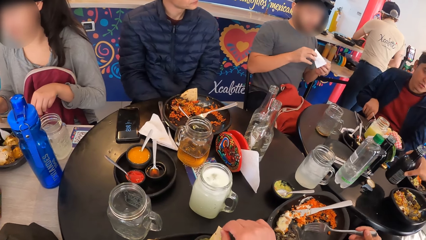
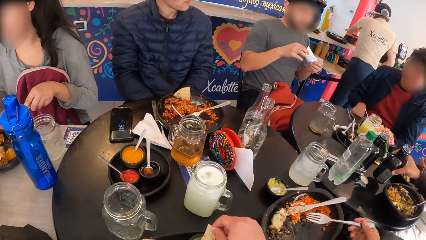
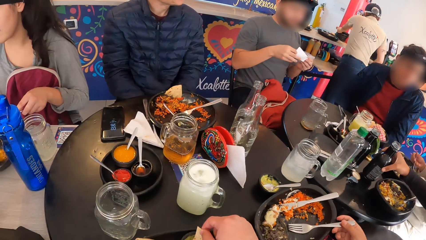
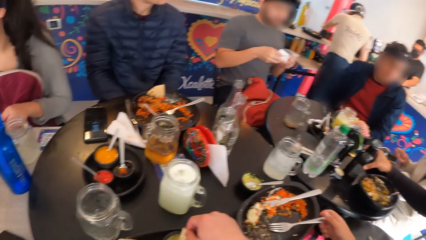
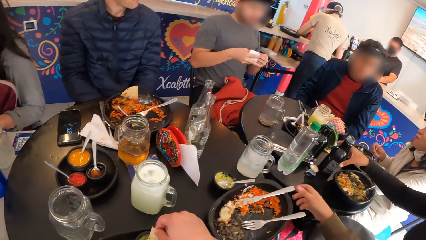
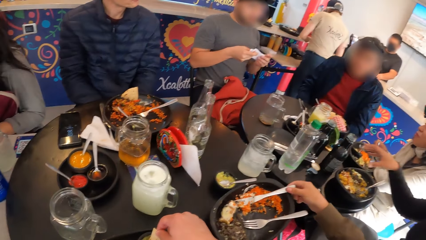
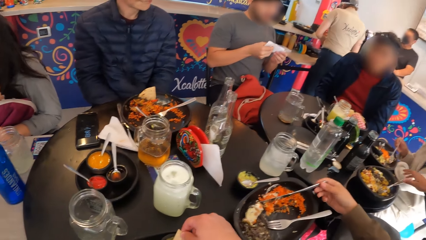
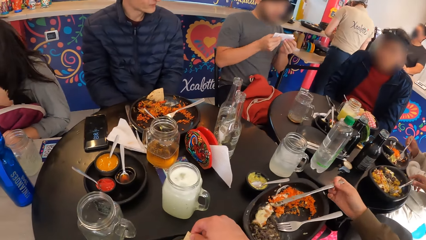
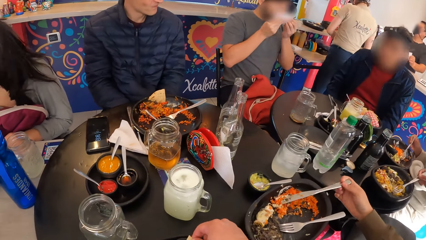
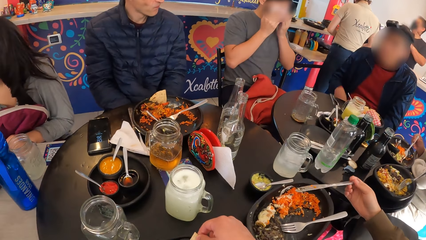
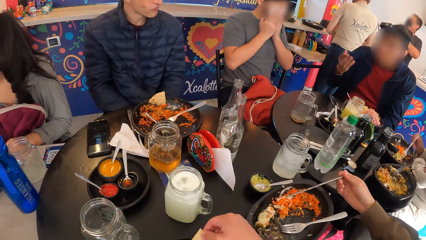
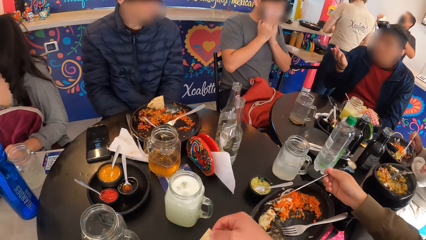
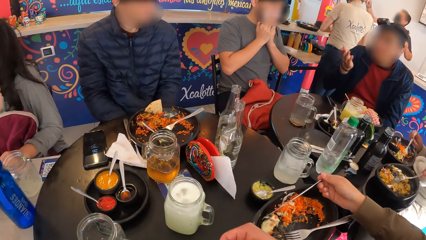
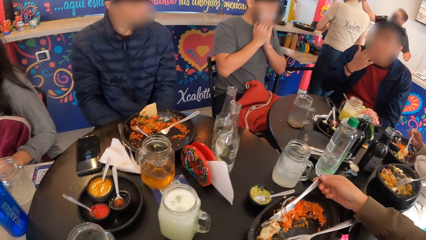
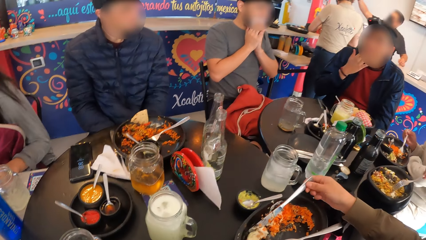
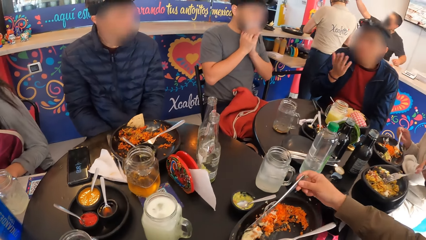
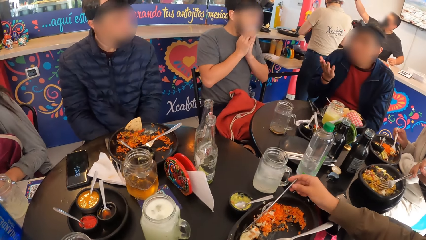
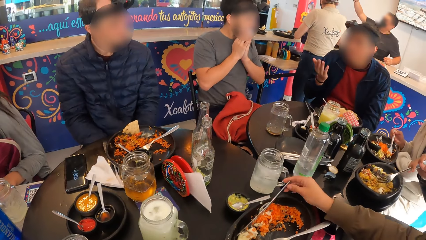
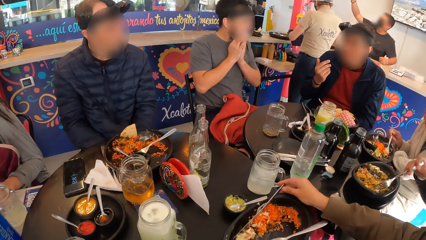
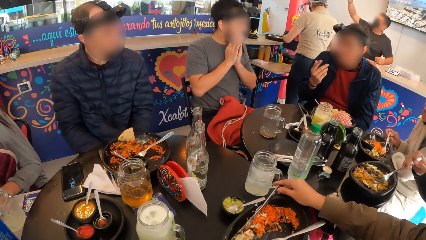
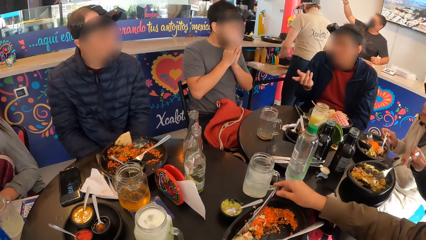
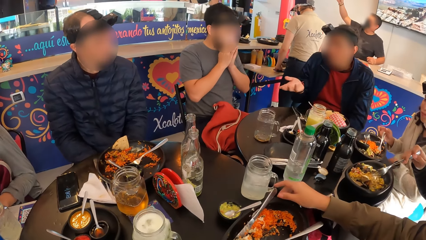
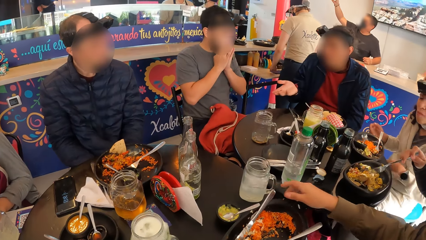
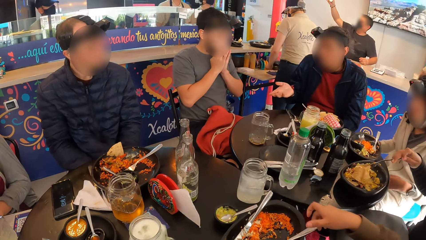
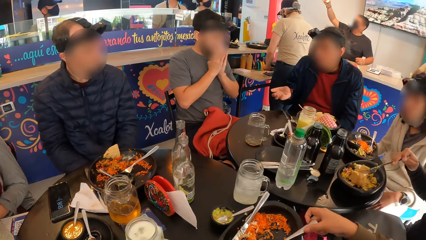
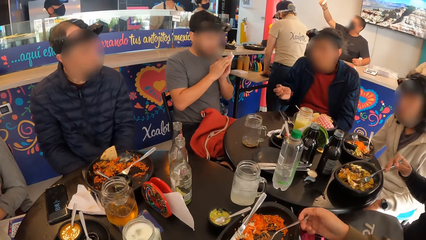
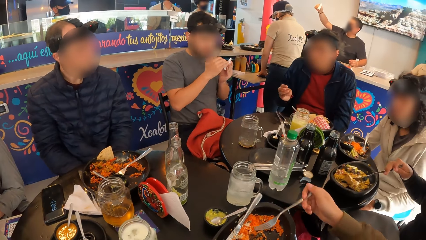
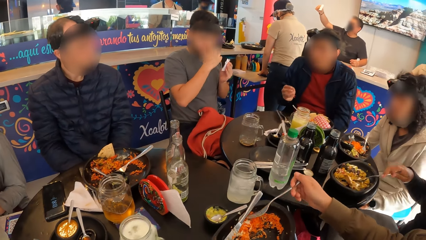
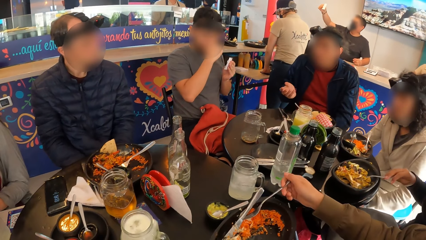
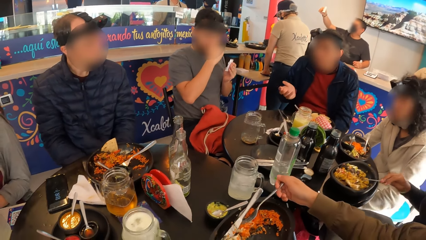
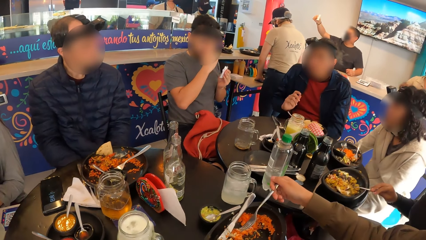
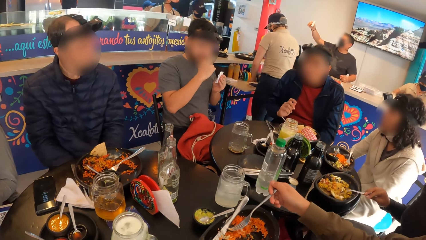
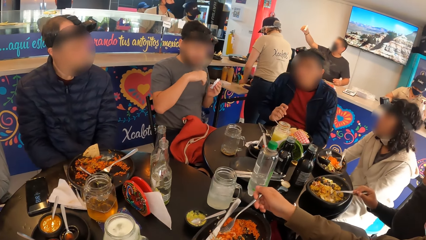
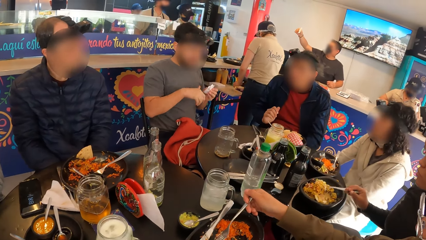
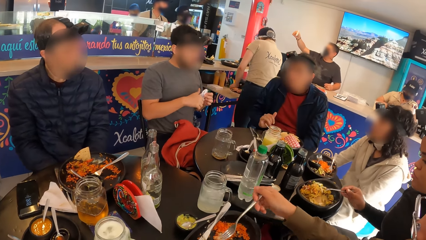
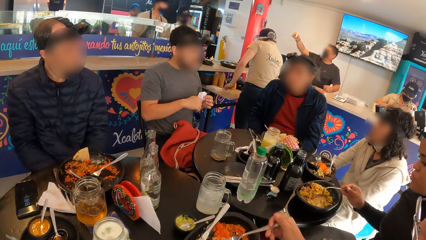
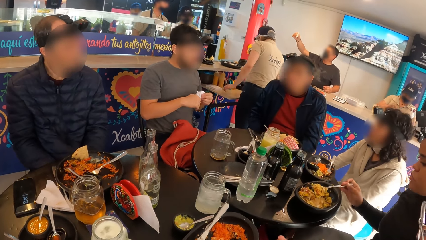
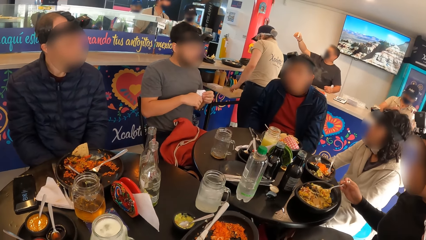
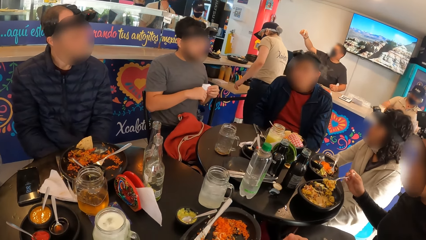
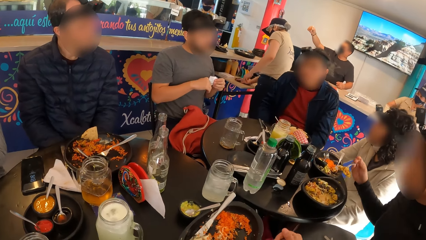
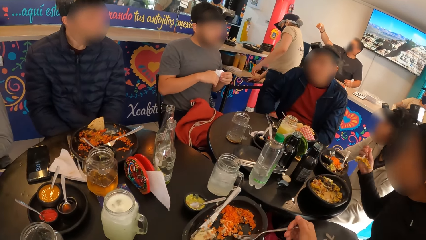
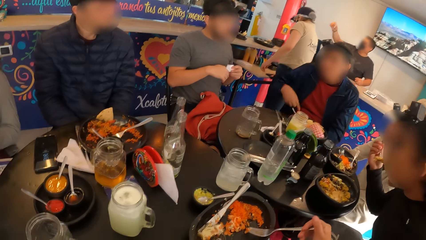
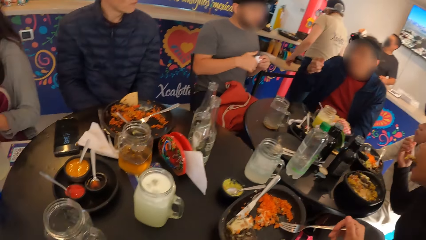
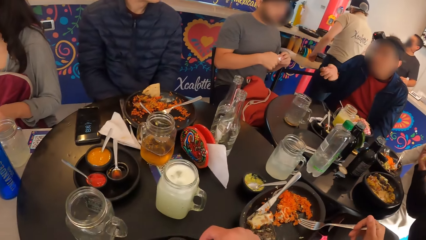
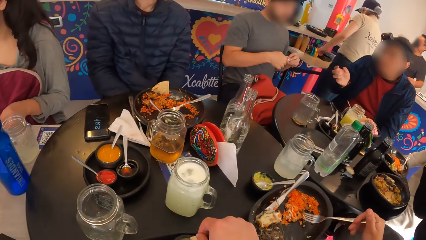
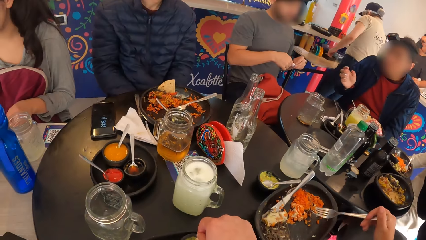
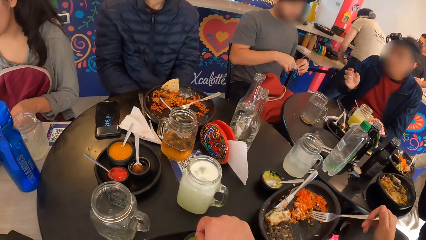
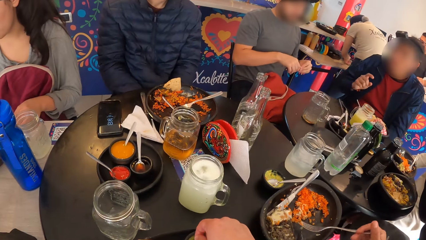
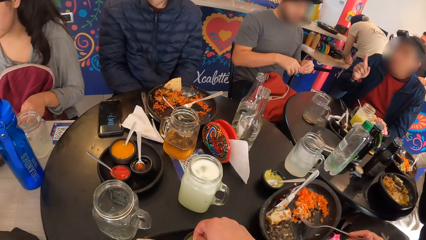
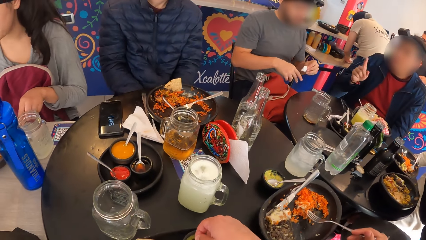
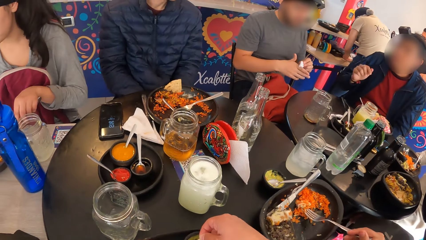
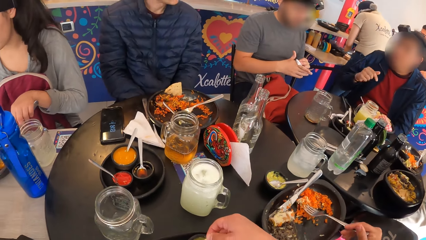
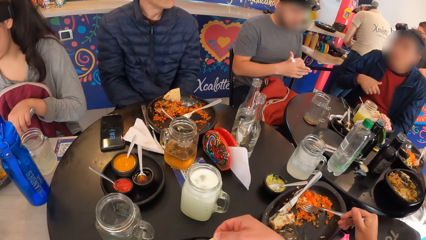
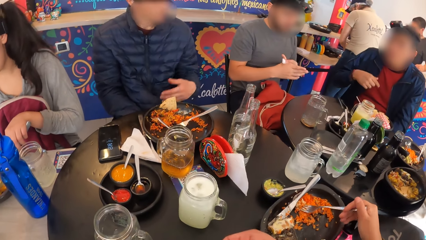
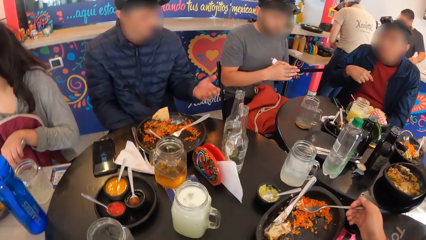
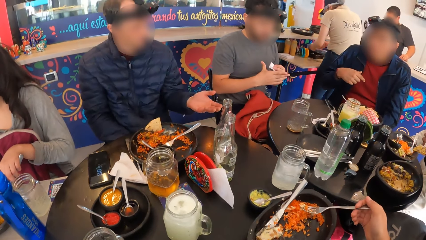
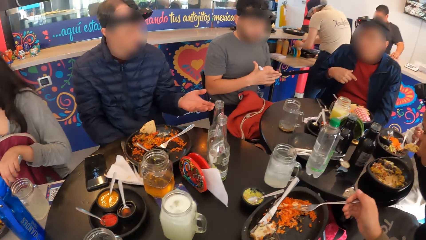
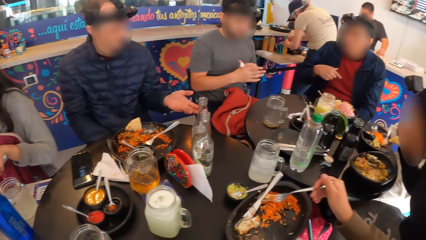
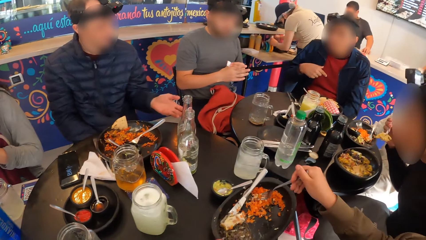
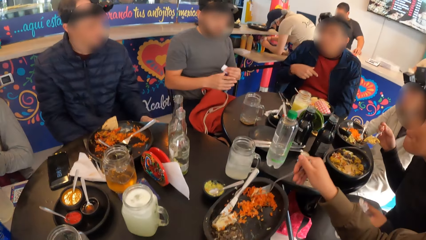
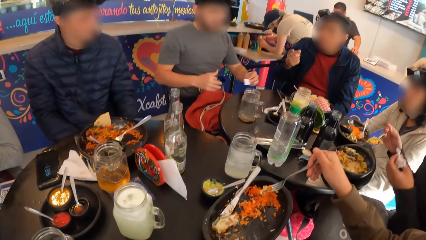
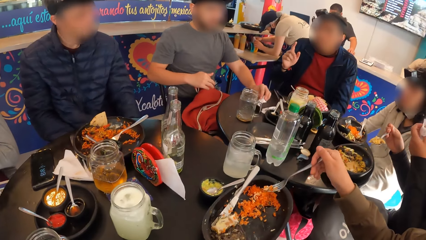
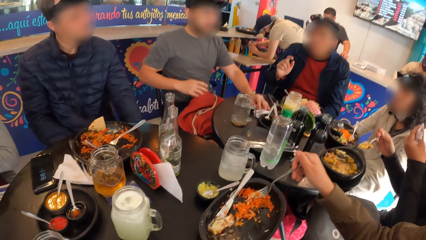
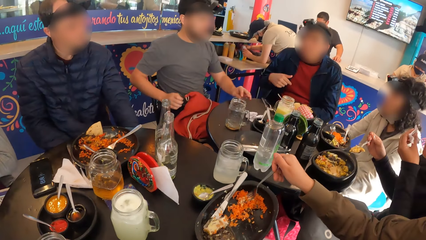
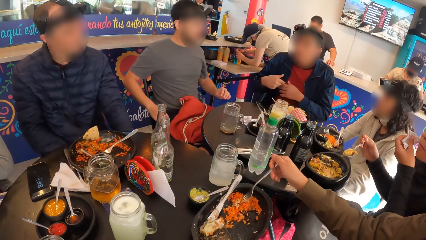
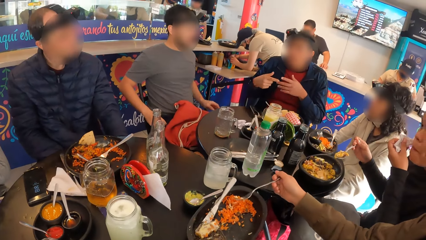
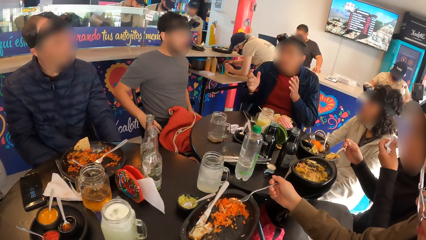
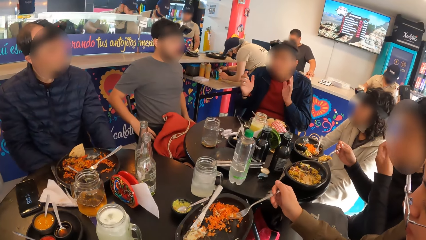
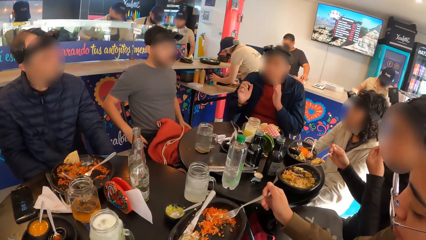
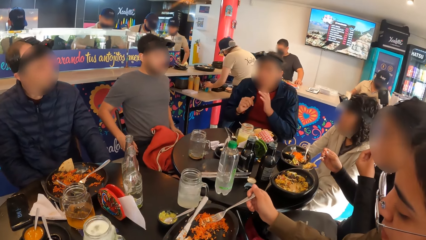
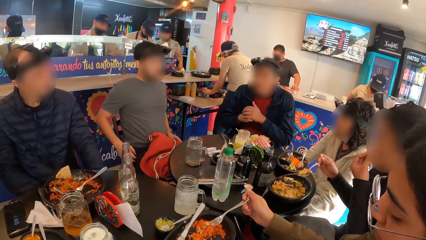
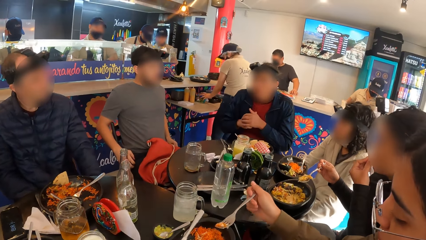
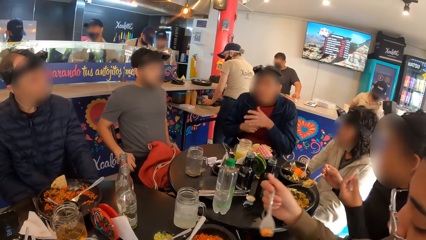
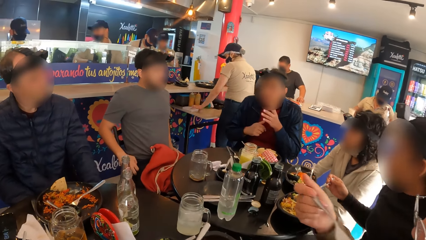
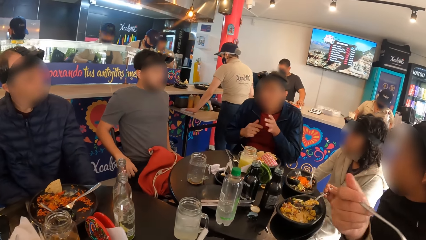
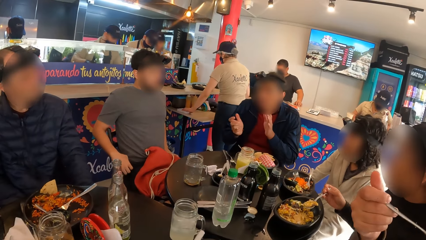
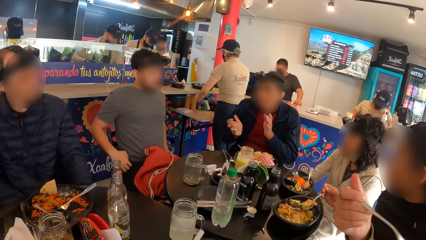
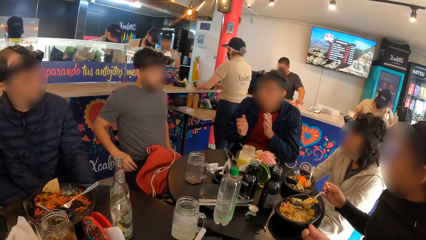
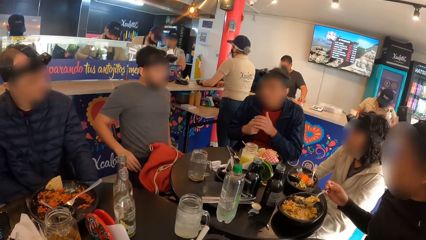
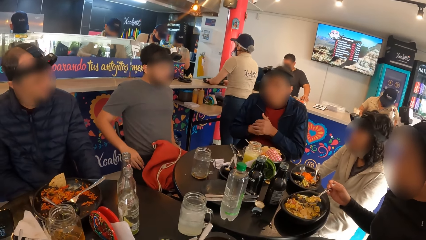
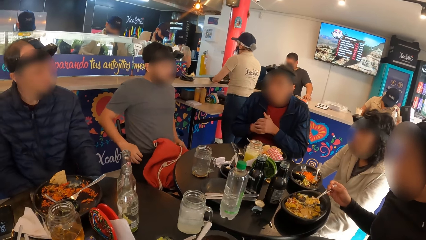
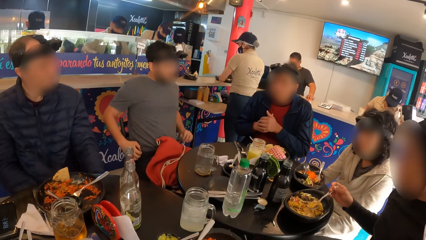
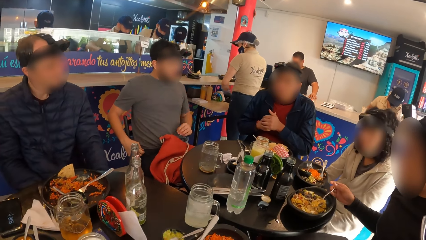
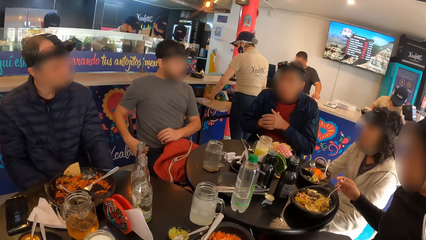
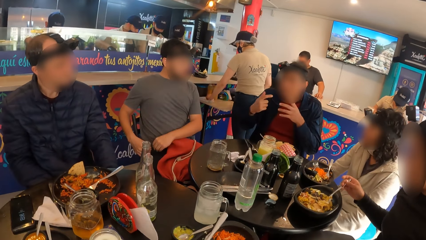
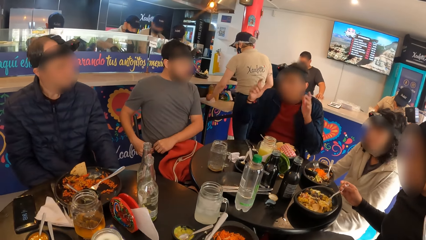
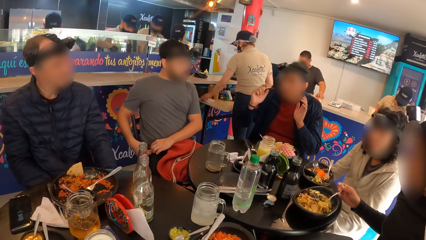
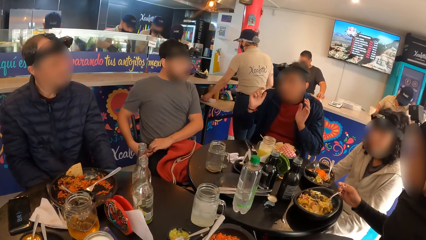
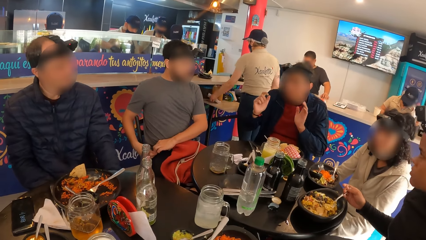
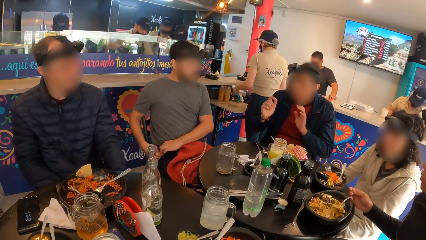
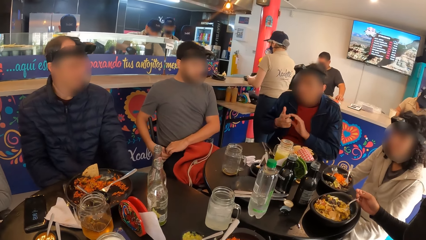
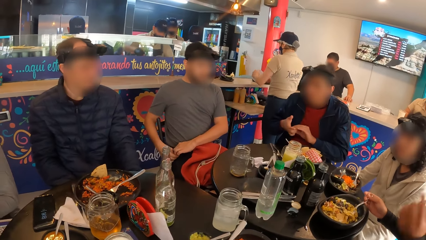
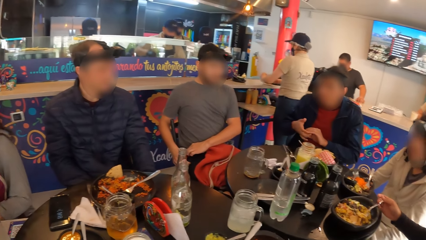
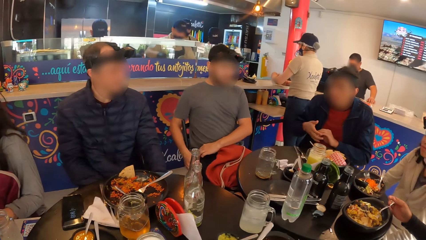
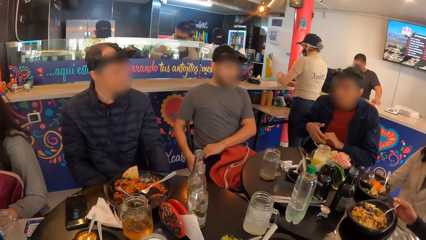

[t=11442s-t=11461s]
A woman drops the bottle of drink on the table with her right hand. Another woman adjusts the knife on the plate with her right hand. A man wipes his mouth with the serviette in both hands. The first woman moves the taco piece in the plate with the fork in her right hand. The camera wearer eats food and looks around. The second woman takes rice from the plate with the fork in her right hand. The man holds the serviette in his left hand and folds the serviette with both hands. The first woman eats the rice with the fork in her right hand. The camera wearer dips food in something. The man wipes his right hand with the serviette in his left hand. The camera wearer eats food. The man drops the serviette on the table with his left hand. The first woman wipes her mouth with the serviette in her left hand. The second woman eats the rice with the fork in her right hand. The camera wearer looks around. The man opens his trouser zip with both hands.
